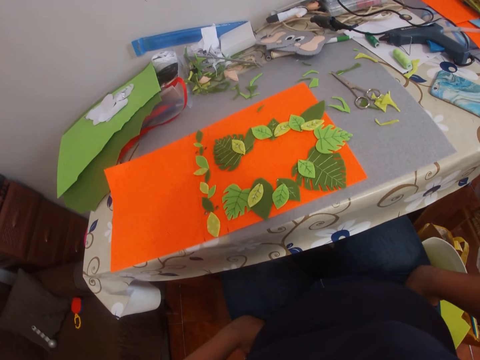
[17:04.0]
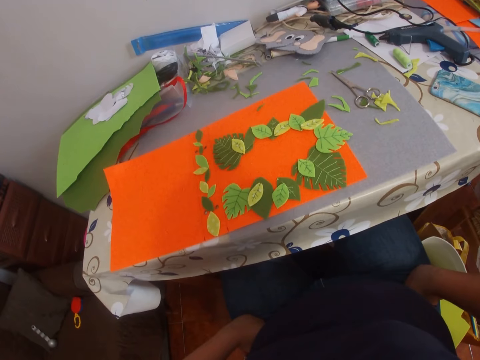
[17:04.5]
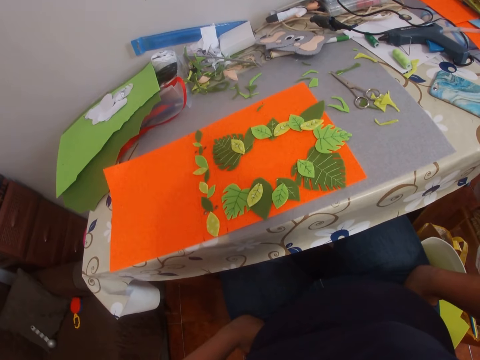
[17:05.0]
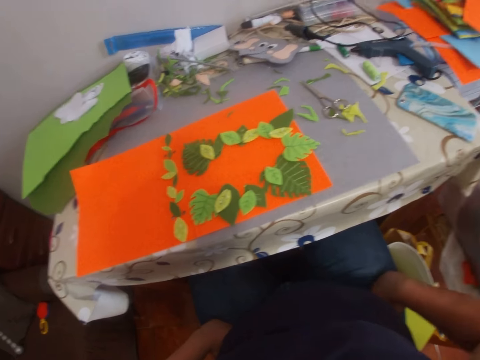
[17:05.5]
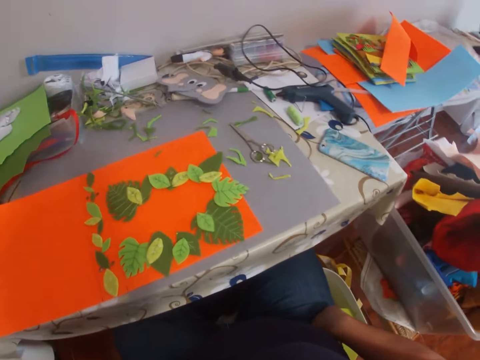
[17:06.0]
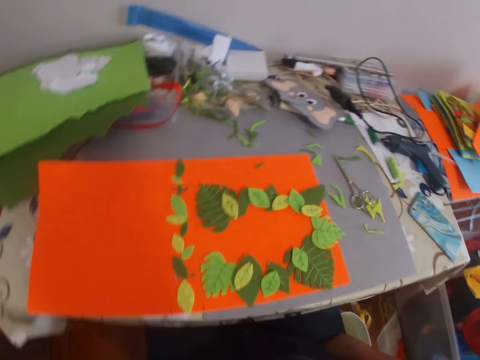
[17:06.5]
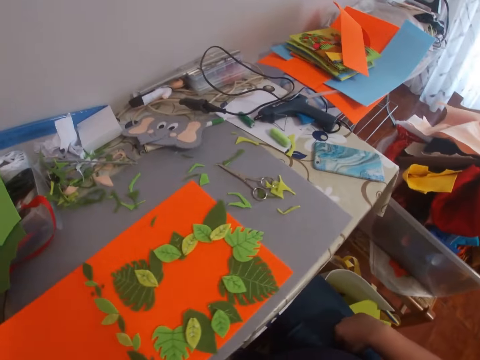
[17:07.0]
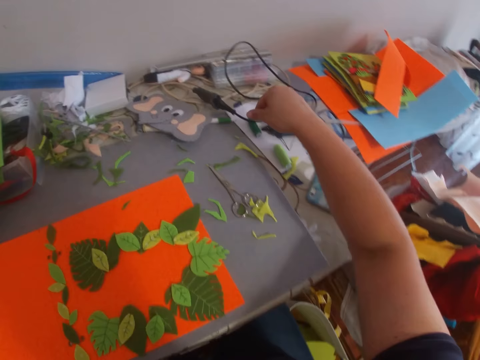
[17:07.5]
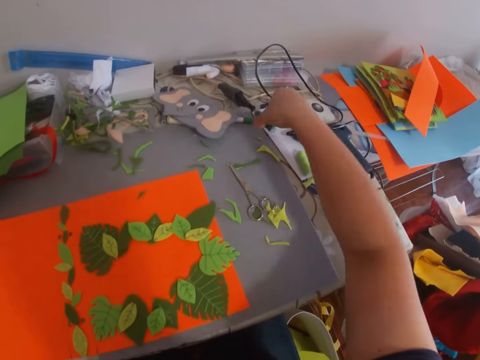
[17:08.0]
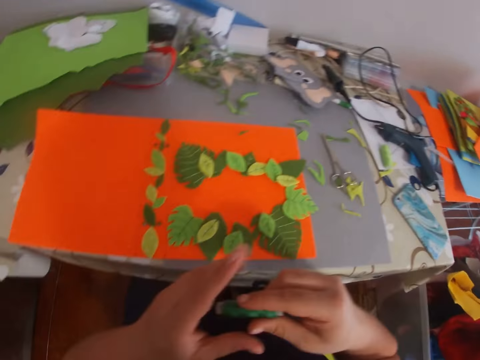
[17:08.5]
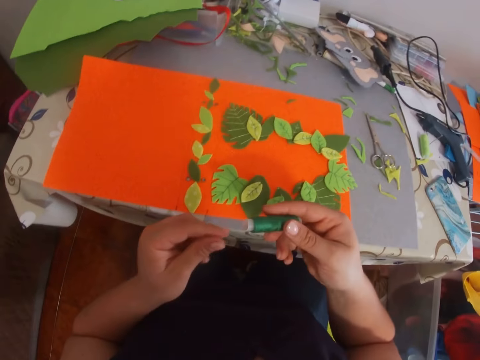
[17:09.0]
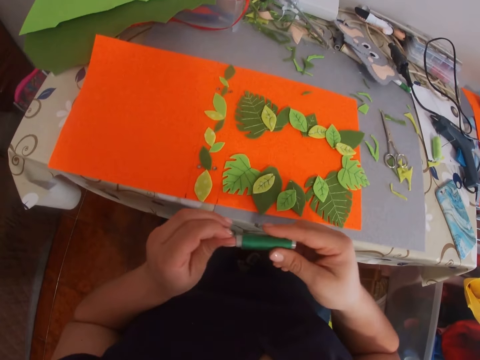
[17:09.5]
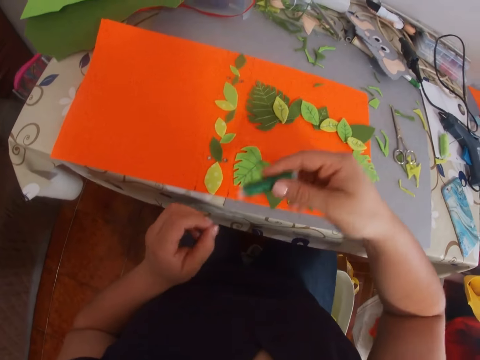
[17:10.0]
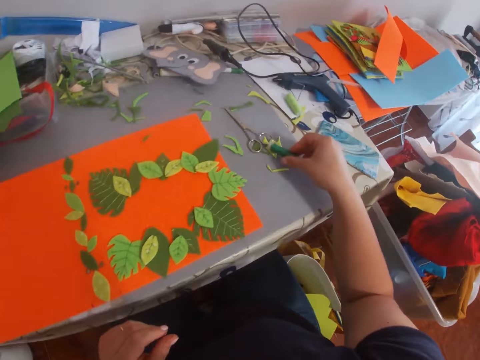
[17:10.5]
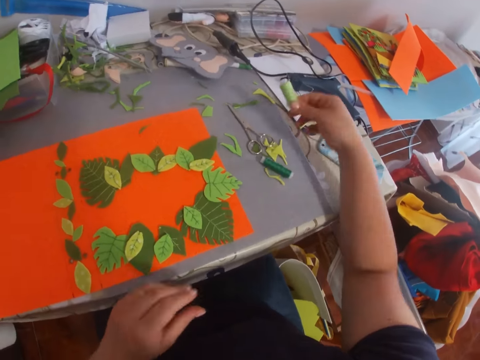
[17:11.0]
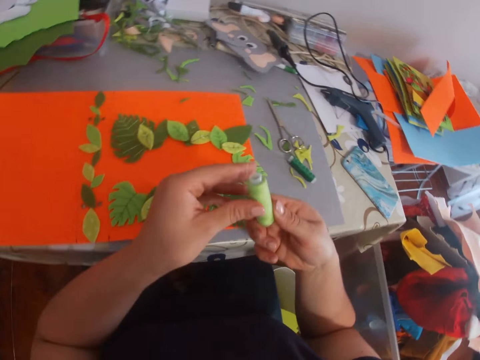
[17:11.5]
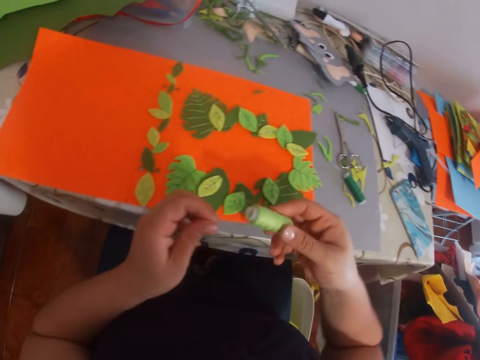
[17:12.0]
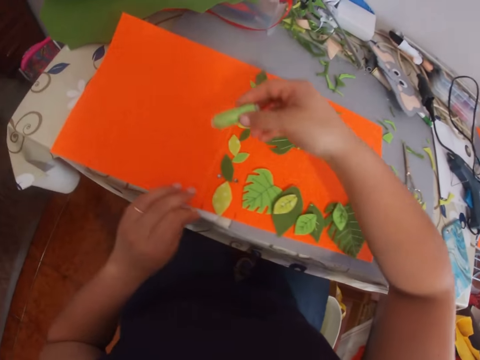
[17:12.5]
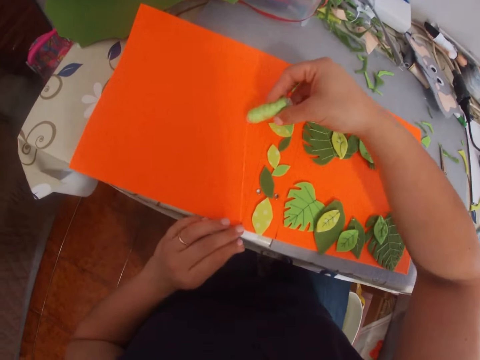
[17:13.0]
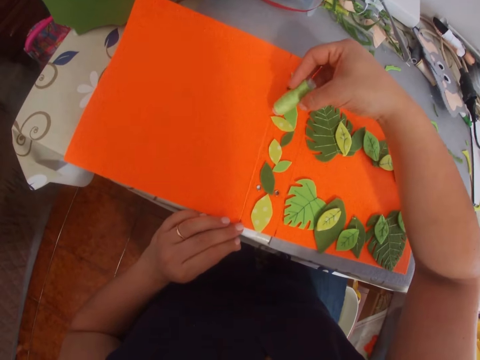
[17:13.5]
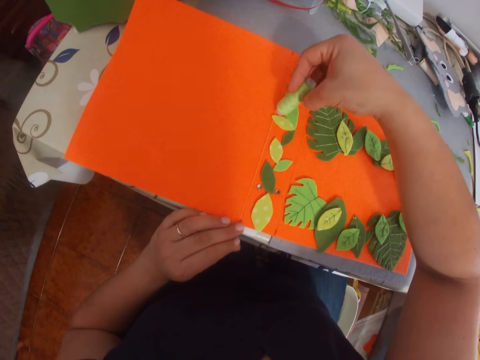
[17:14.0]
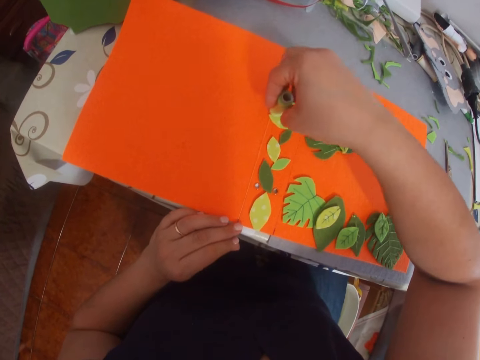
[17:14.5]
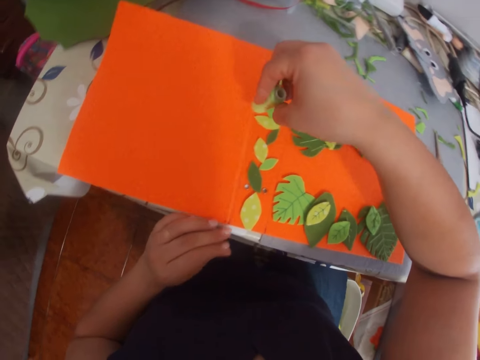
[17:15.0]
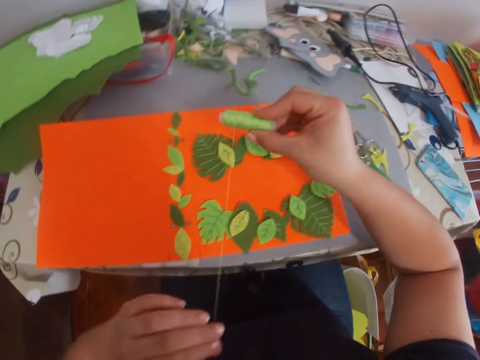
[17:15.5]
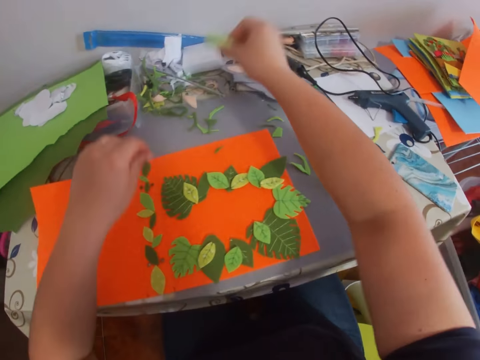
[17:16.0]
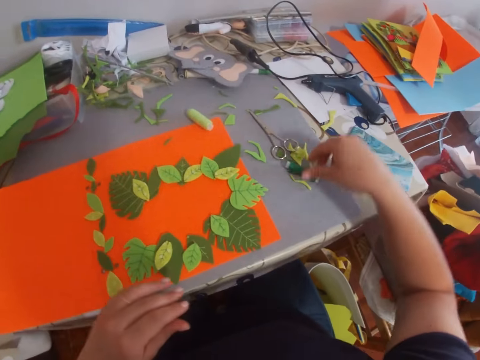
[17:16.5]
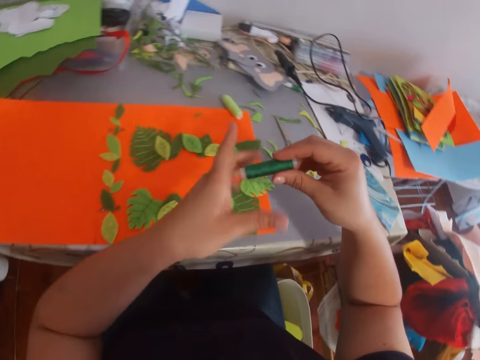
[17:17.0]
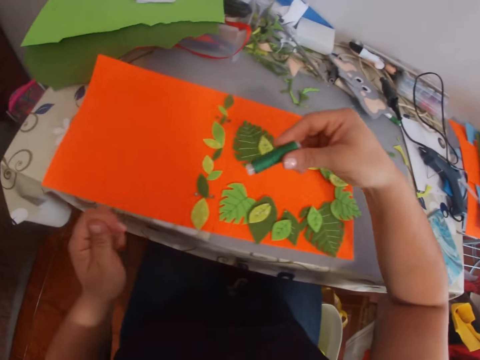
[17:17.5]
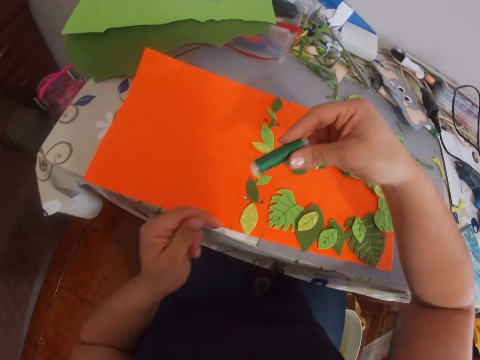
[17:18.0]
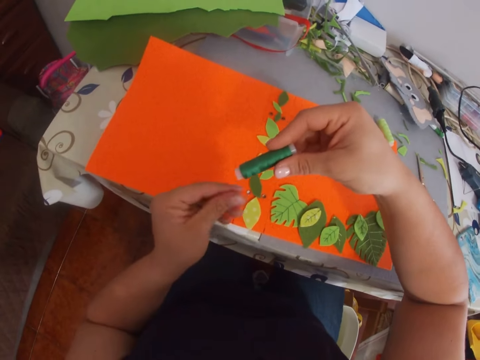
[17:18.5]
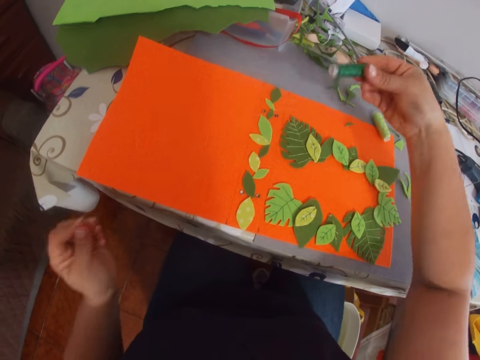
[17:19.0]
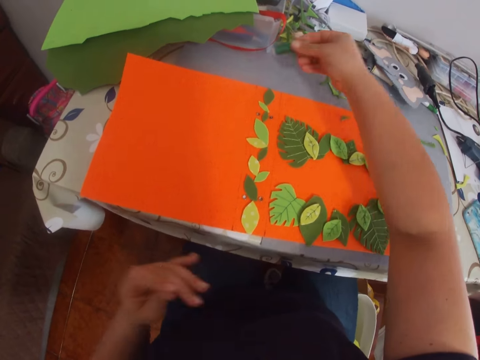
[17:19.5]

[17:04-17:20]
The camera wearer picks thread from the table. They undo the thread. They put the thread on the table. They pick the thread from the table. They undo the thread. They put the thread on the craft work. They throw the thread on the table. They pick the thread from the table. They undo the thread.

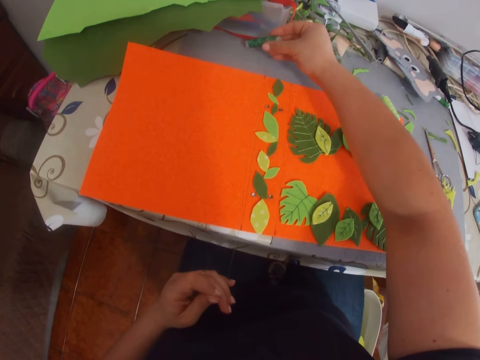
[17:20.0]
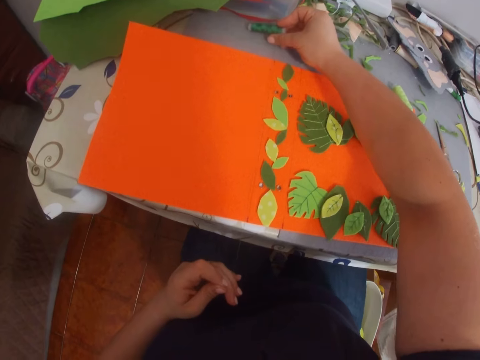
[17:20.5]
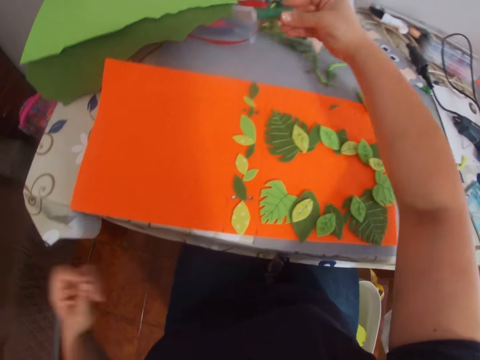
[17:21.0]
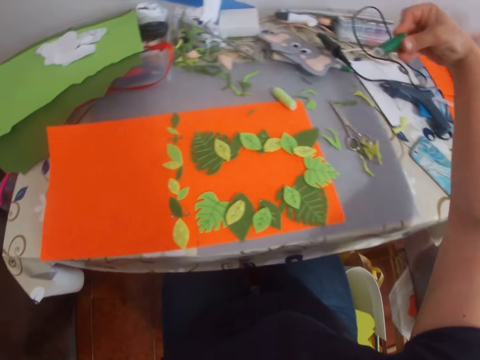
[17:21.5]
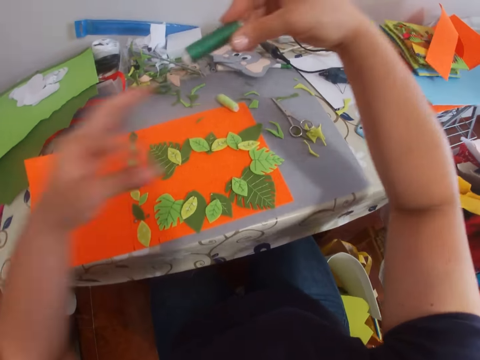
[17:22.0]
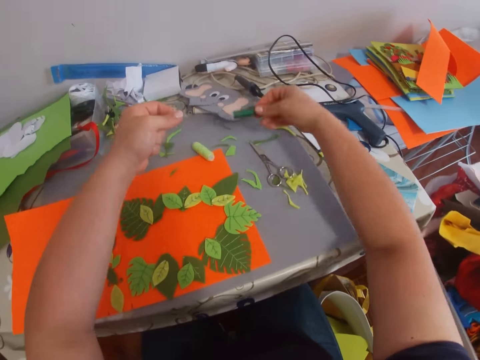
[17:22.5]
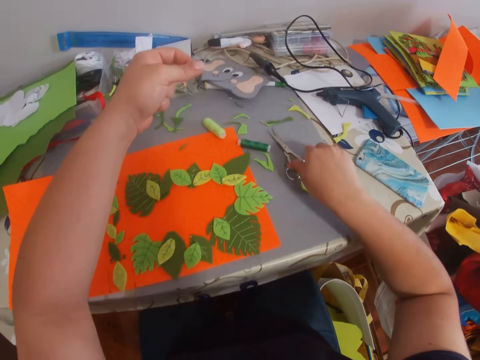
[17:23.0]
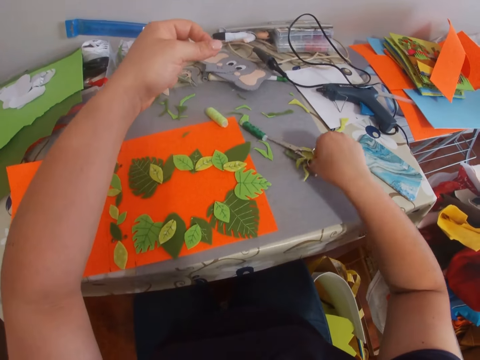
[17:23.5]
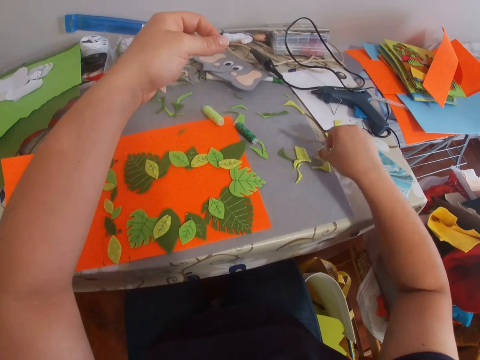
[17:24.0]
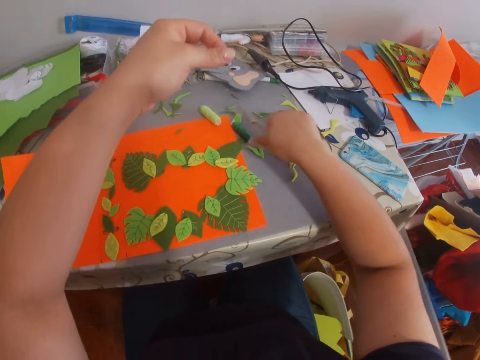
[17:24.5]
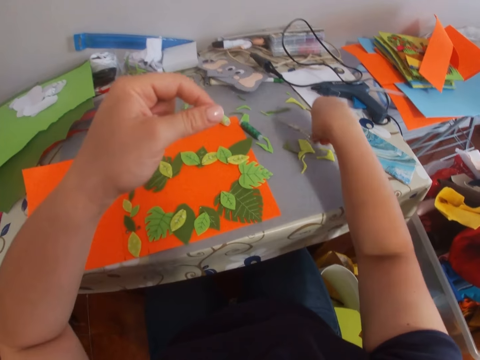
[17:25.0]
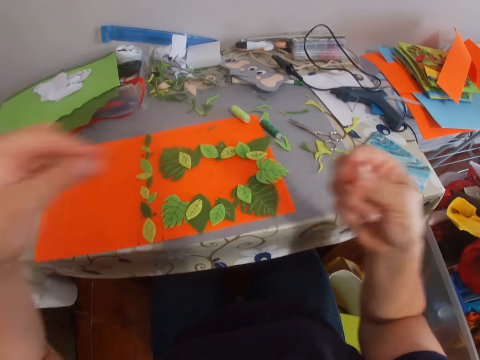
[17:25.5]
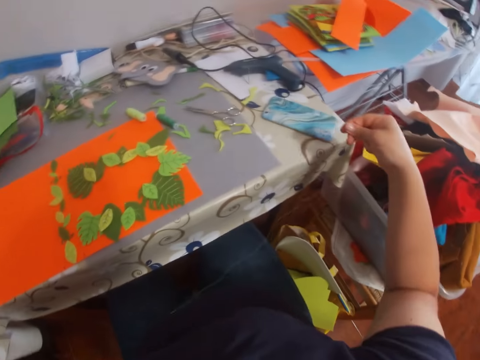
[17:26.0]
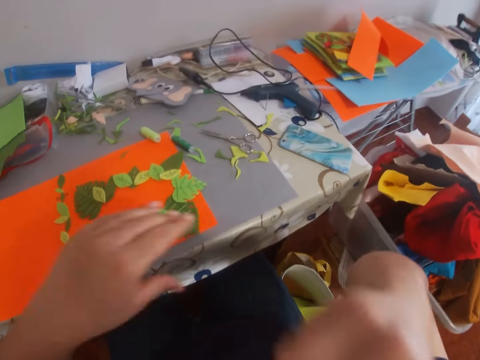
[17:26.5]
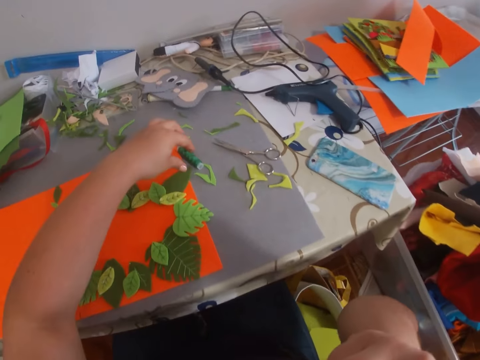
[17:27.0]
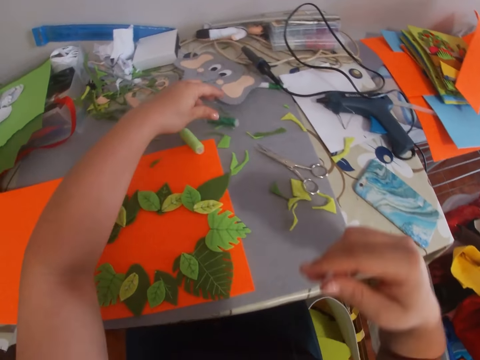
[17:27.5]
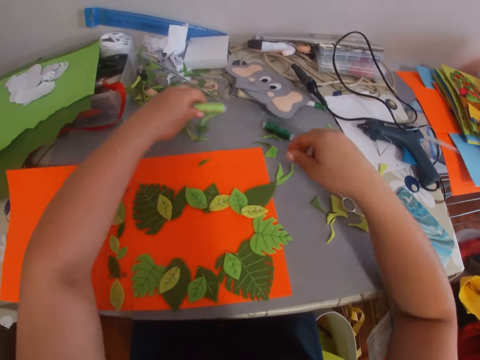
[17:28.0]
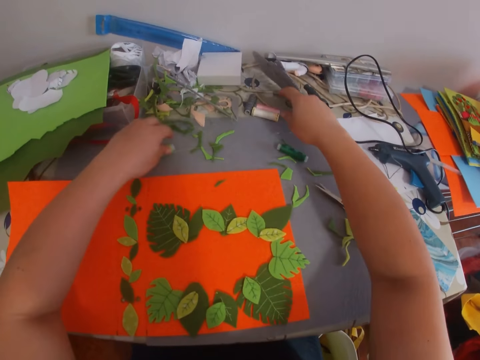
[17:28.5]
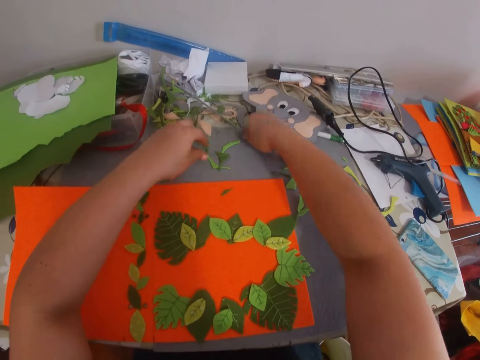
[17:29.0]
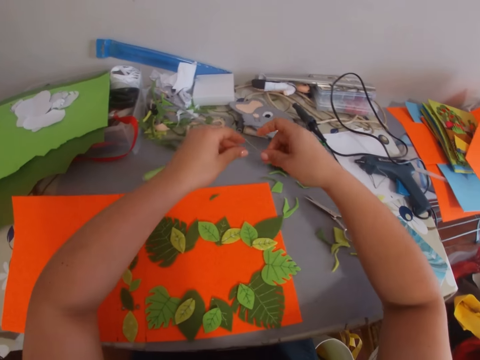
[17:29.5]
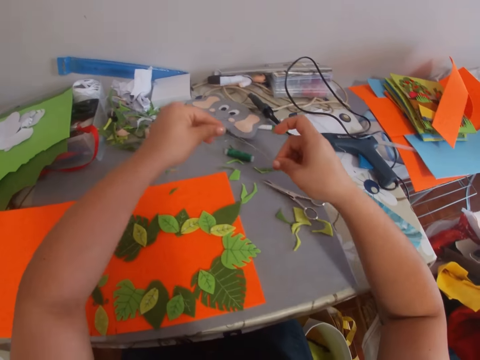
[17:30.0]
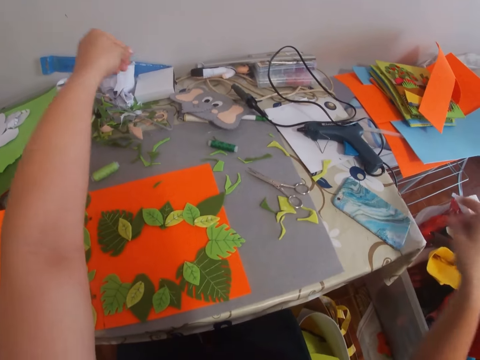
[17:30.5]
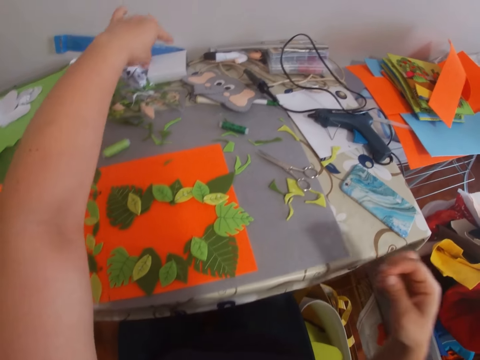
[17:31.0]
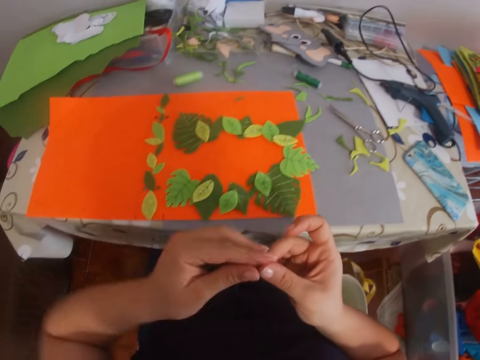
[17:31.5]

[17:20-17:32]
The camera wearer puts thread on the craft work. They unroll the thread. They pick a pair of scissors from the table. They cut the thread. They hold the thread with both hands. They move threads on the table. They pick a needle from the table.
